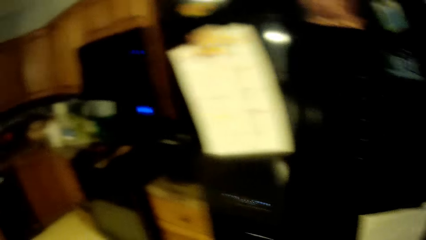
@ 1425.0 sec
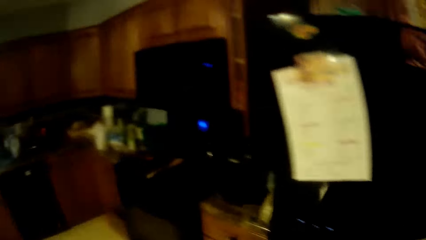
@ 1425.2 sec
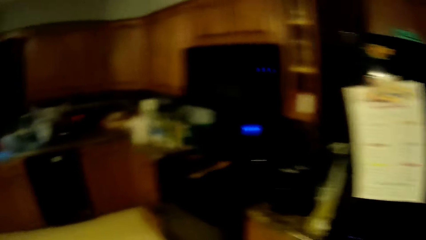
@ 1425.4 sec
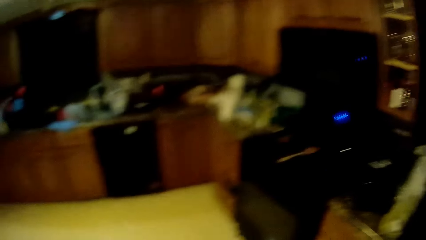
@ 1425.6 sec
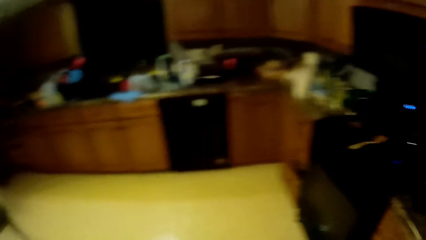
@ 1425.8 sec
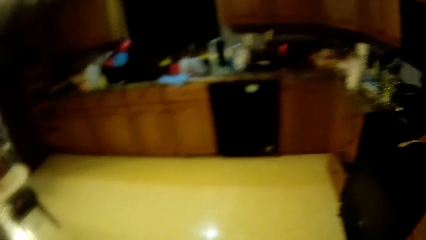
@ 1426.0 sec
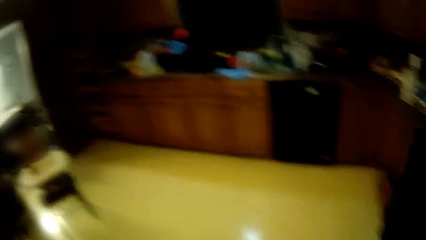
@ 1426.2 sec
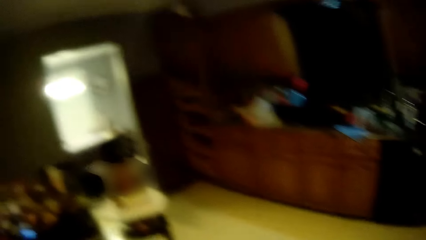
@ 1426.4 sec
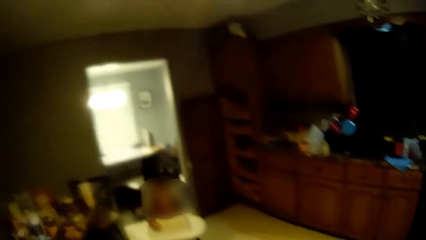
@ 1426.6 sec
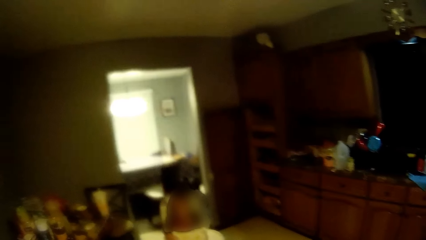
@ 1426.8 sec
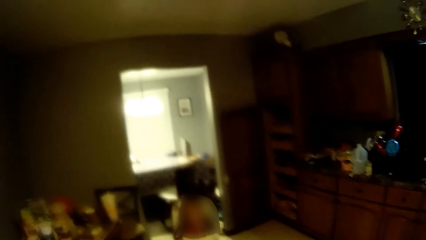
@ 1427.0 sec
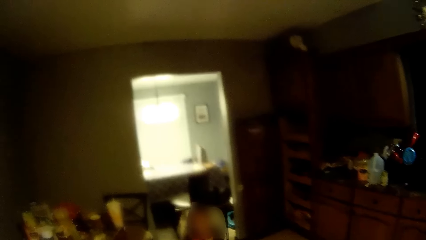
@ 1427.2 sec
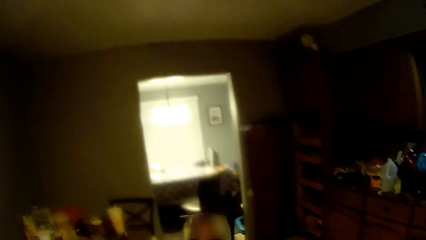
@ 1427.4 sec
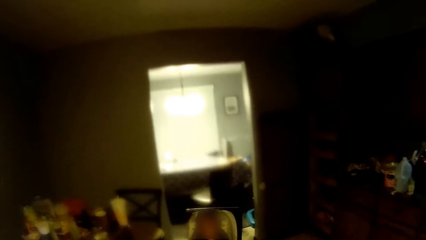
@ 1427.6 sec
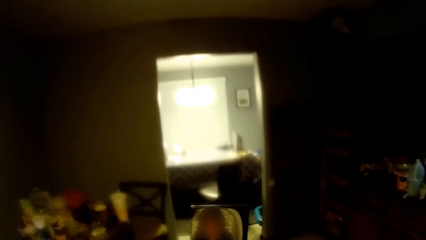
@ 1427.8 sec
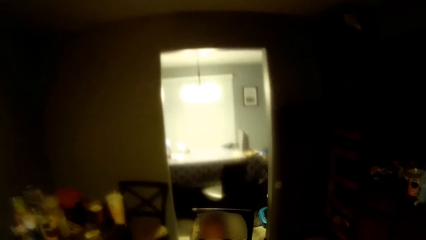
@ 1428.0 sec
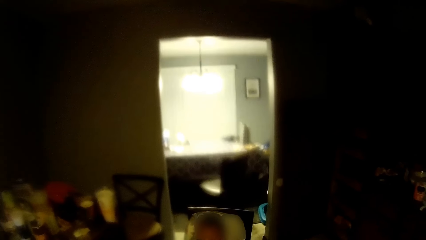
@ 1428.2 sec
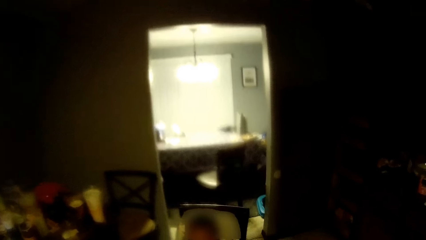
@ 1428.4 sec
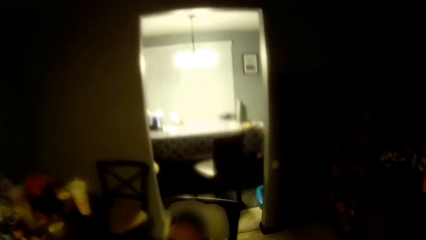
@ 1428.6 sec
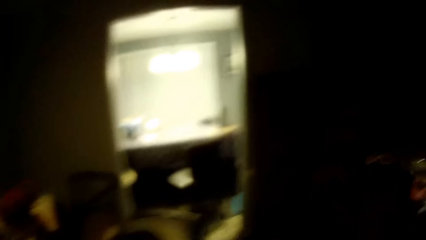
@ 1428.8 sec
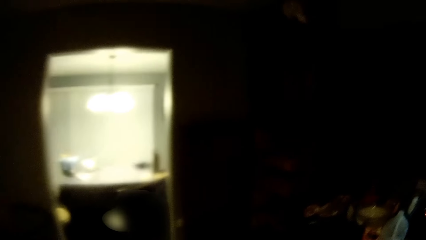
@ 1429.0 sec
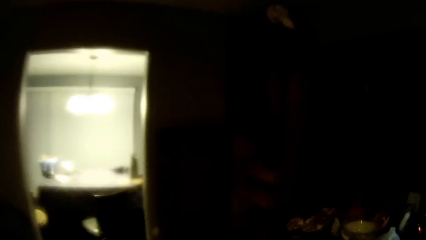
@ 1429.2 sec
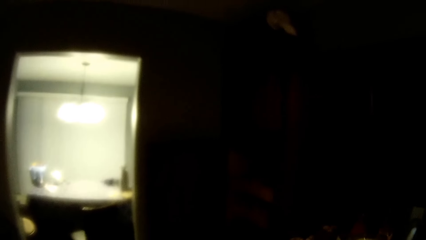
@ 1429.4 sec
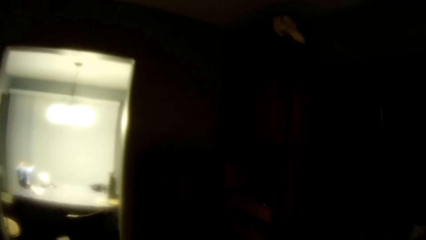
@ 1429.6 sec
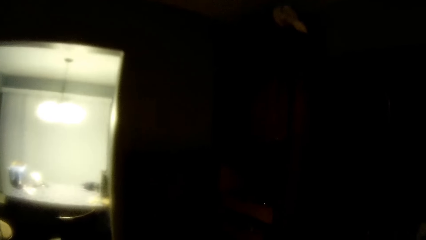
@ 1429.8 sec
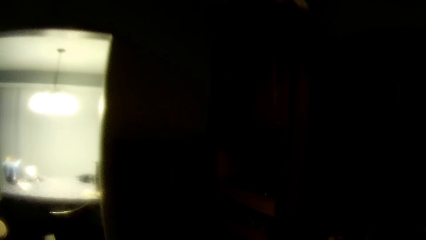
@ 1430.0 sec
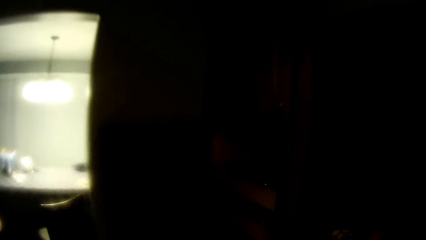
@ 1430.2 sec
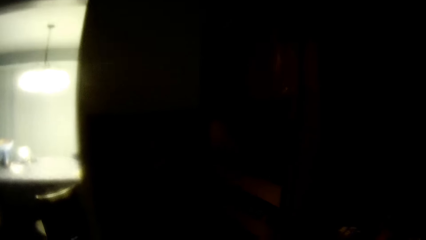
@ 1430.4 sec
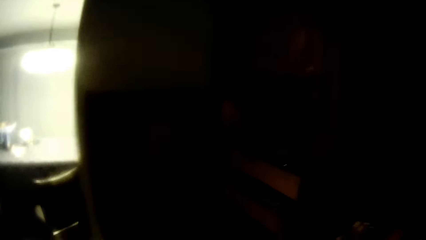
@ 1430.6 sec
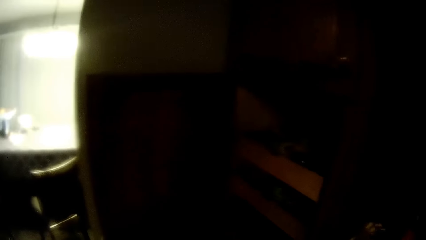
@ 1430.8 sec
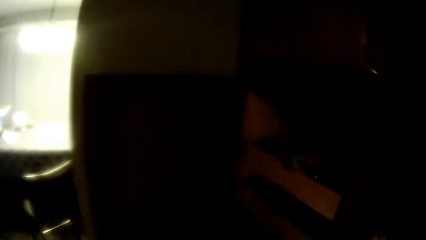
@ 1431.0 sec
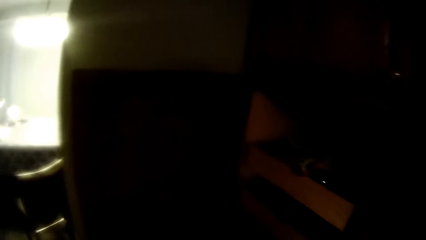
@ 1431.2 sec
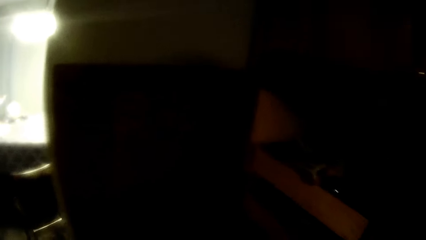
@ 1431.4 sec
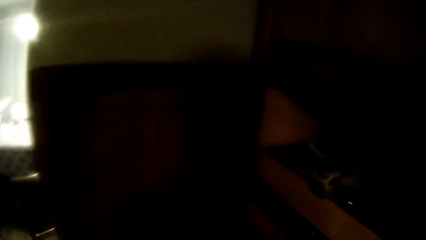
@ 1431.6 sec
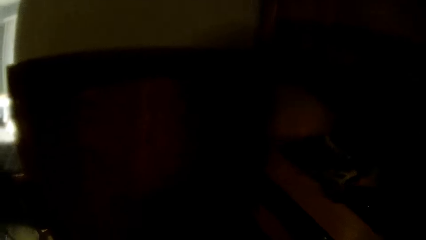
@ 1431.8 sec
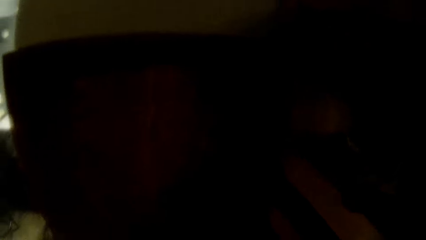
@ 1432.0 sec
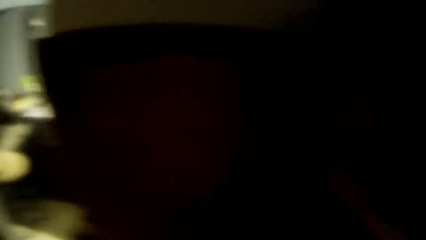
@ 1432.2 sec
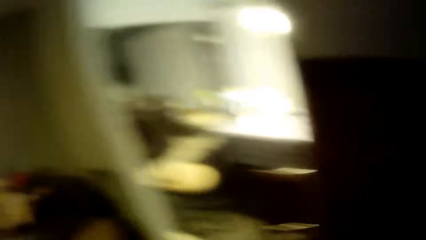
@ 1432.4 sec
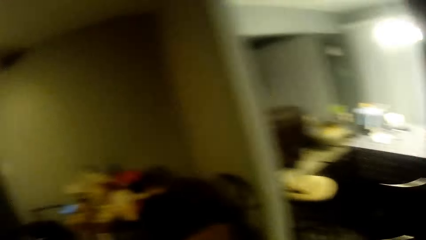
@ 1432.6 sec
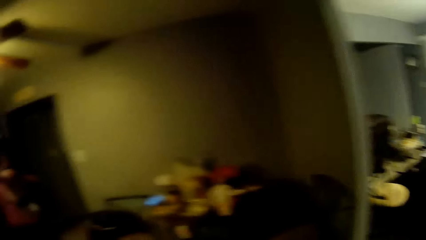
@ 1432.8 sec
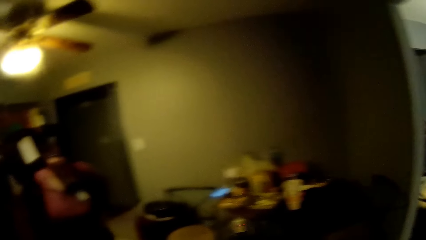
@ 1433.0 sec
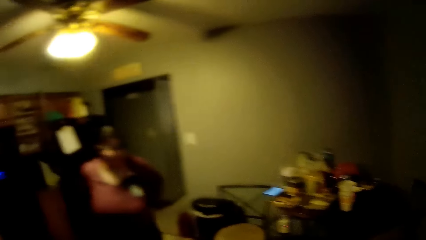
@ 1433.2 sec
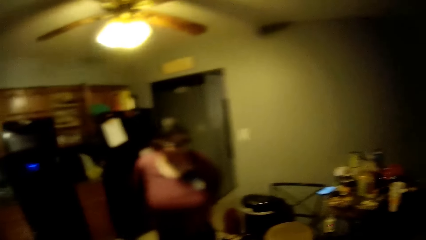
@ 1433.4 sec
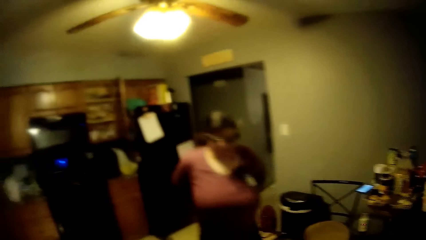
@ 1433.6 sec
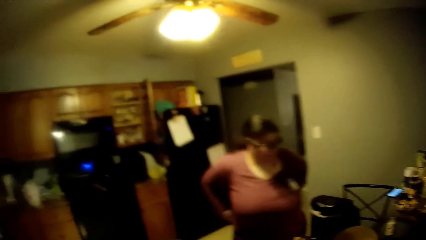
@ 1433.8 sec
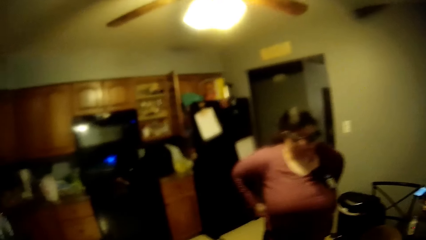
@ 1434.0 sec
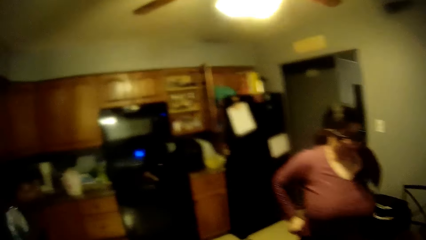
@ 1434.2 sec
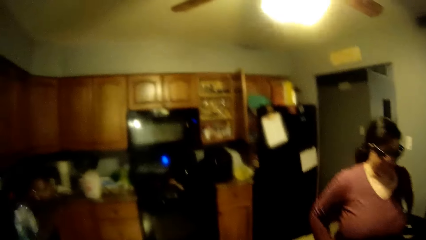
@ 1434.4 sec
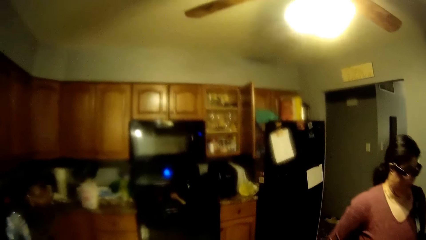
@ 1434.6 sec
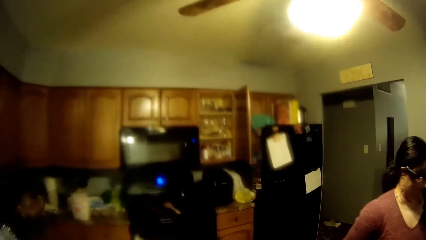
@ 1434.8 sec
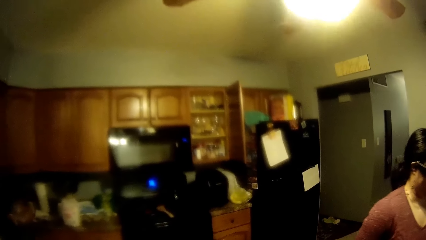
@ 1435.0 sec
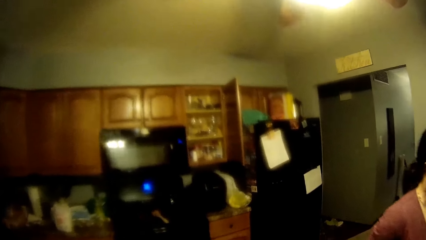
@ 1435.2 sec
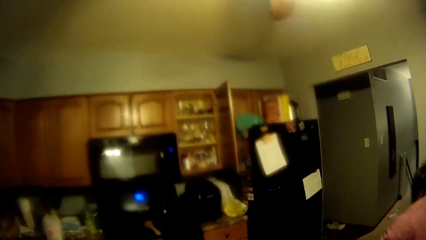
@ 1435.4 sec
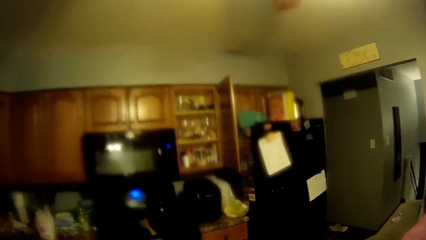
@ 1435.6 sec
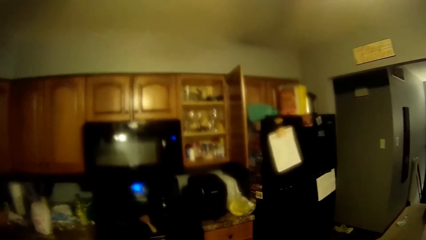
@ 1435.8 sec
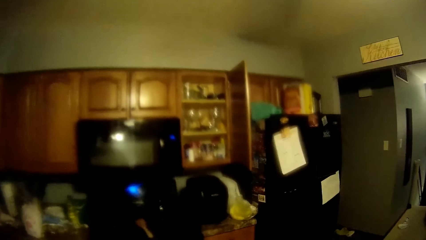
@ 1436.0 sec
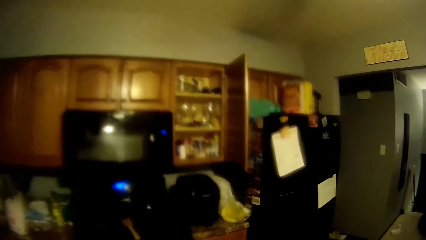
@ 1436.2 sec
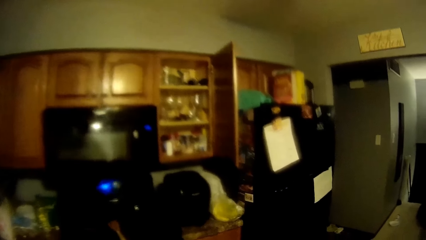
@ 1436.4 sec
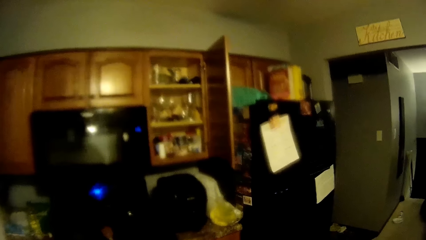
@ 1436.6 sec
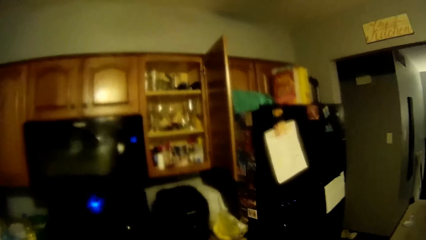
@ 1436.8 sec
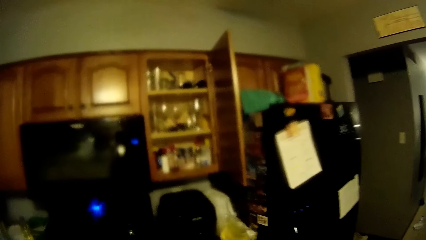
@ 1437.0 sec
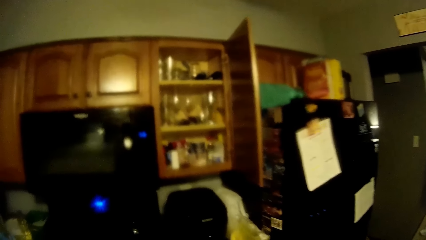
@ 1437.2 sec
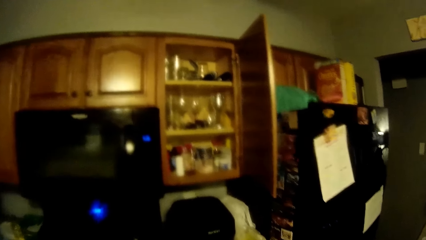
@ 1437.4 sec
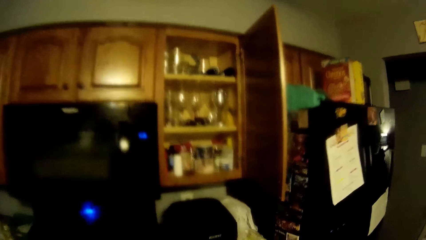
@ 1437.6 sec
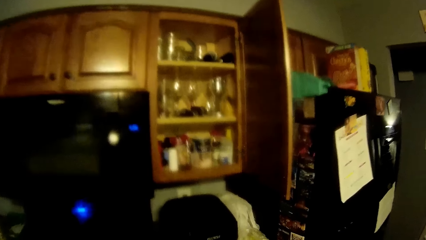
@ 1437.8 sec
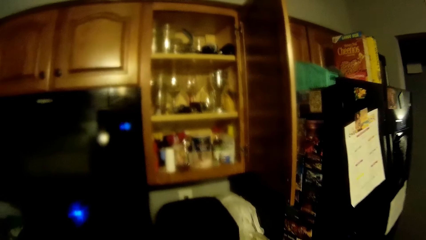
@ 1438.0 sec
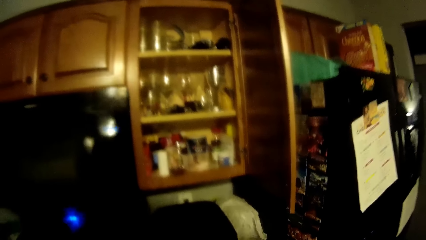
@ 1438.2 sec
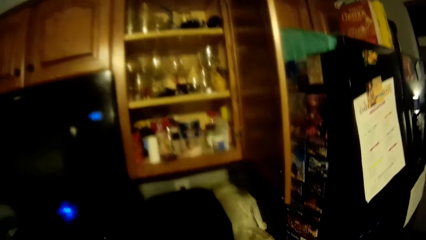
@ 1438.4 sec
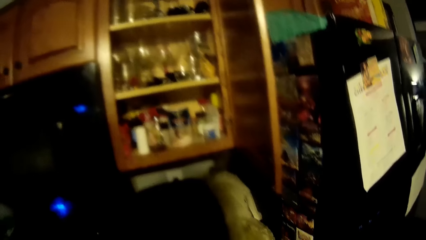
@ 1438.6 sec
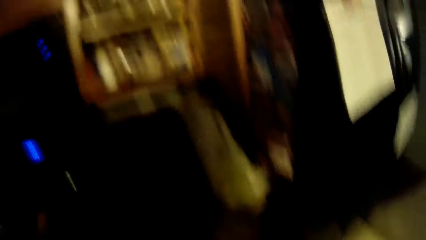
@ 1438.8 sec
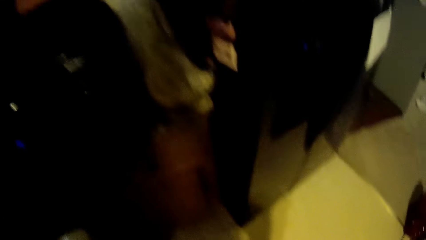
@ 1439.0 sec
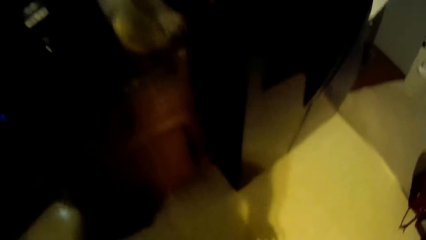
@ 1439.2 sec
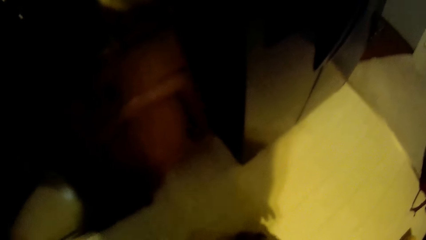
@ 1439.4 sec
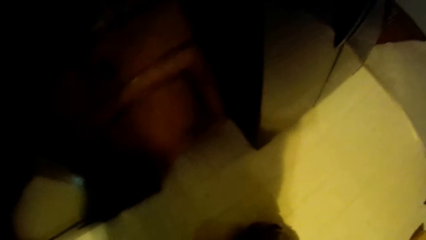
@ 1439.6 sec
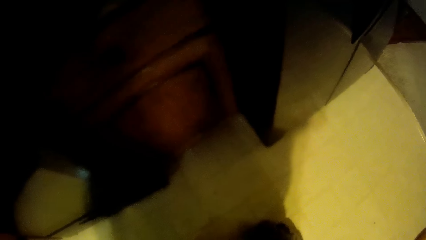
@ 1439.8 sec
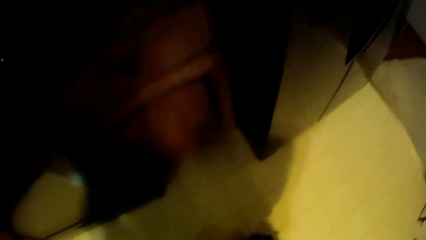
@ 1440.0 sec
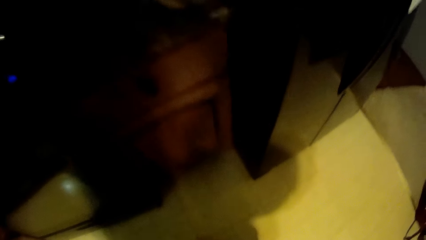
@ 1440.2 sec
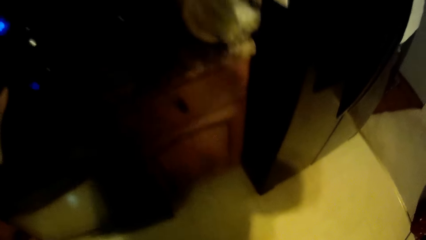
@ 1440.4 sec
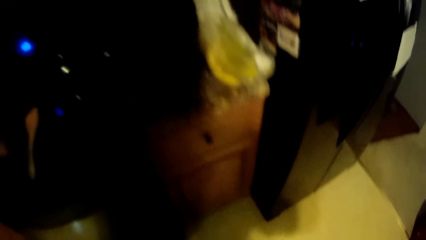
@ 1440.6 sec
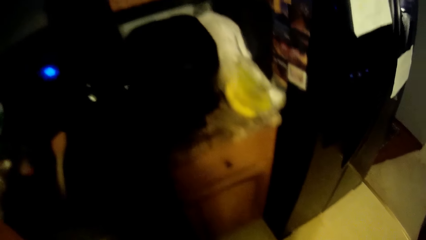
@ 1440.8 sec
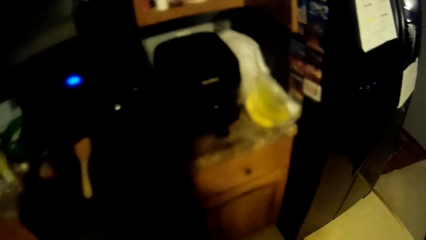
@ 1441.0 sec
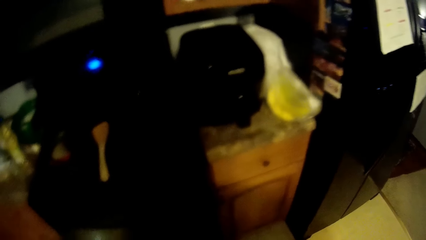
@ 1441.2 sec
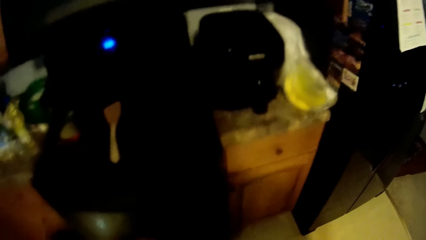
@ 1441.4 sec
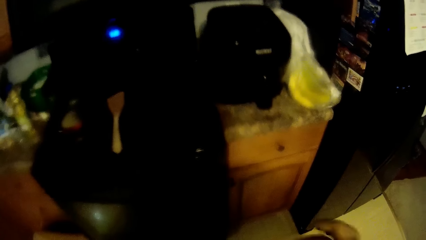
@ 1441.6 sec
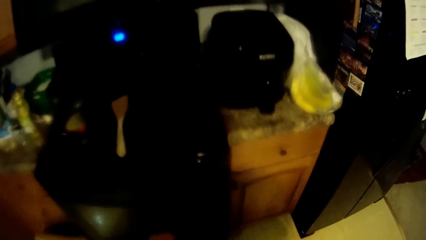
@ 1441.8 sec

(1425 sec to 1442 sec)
The camera wearer walks around the room. They bend down.
